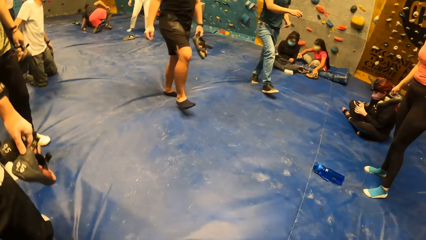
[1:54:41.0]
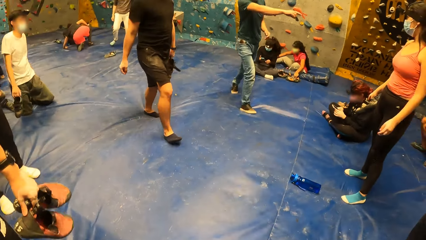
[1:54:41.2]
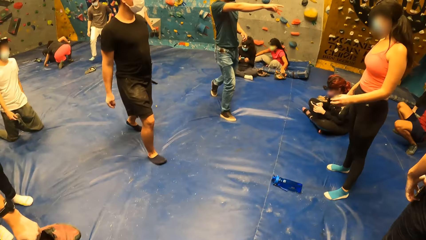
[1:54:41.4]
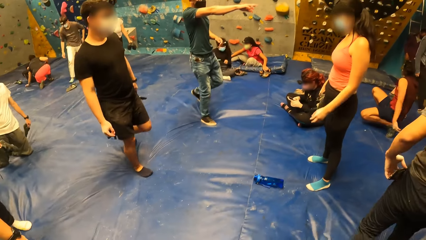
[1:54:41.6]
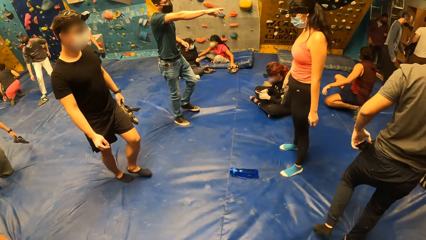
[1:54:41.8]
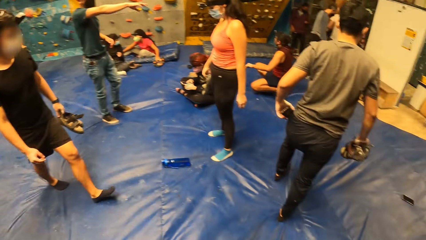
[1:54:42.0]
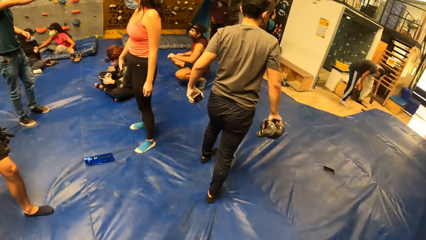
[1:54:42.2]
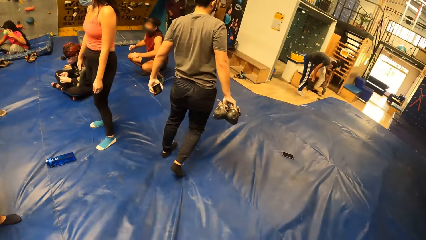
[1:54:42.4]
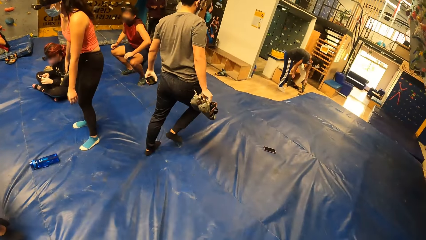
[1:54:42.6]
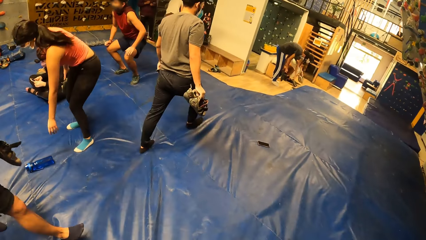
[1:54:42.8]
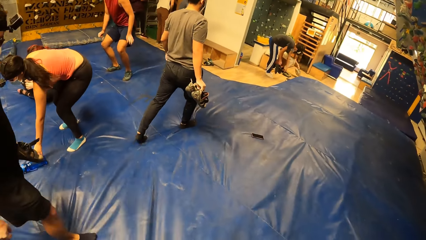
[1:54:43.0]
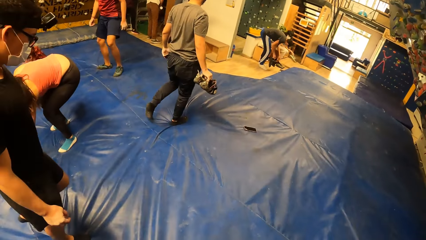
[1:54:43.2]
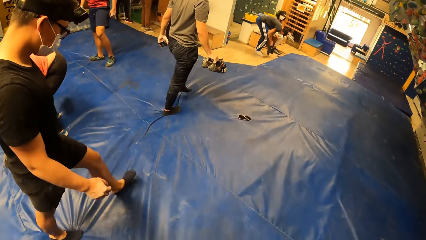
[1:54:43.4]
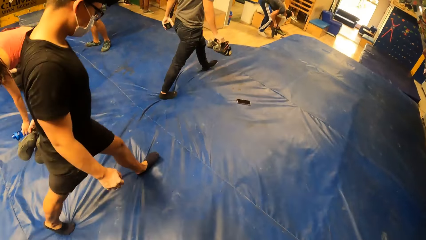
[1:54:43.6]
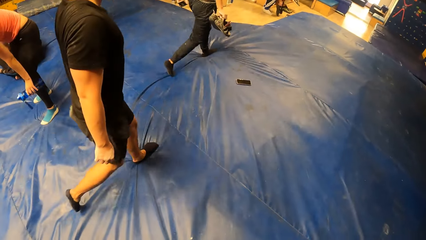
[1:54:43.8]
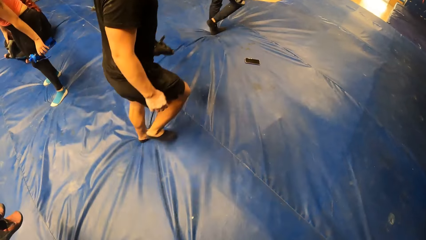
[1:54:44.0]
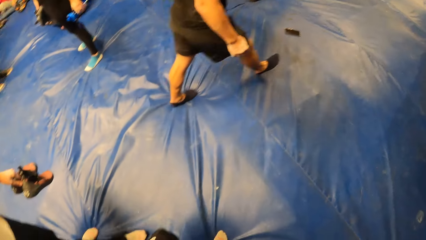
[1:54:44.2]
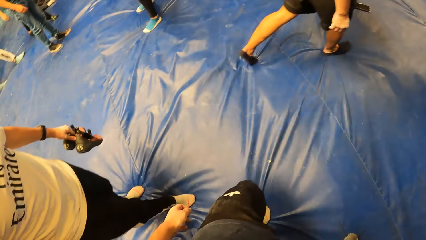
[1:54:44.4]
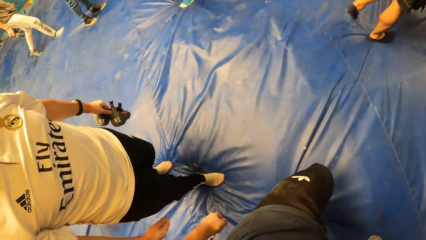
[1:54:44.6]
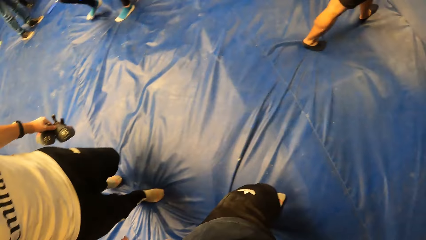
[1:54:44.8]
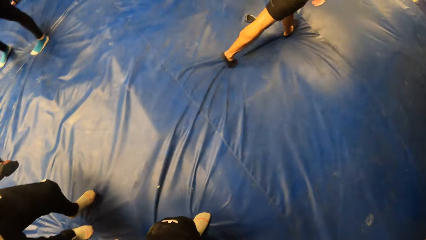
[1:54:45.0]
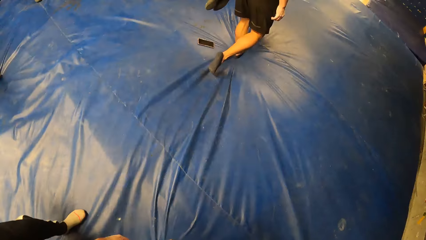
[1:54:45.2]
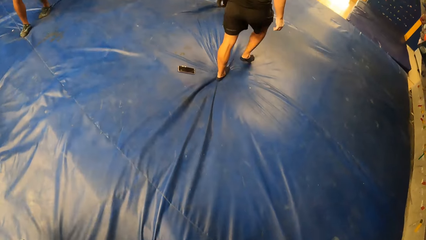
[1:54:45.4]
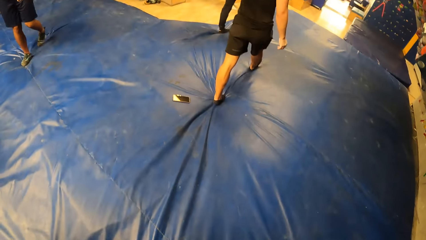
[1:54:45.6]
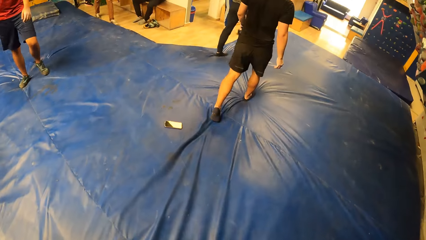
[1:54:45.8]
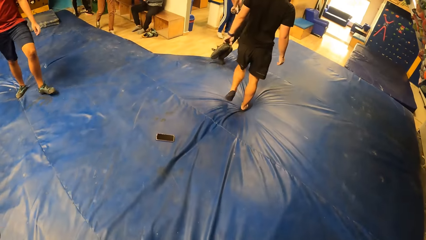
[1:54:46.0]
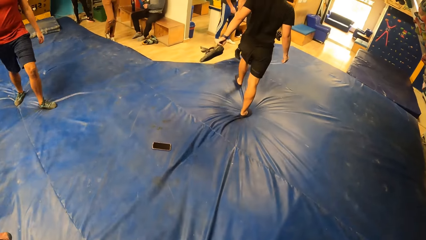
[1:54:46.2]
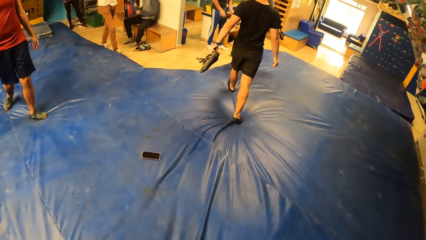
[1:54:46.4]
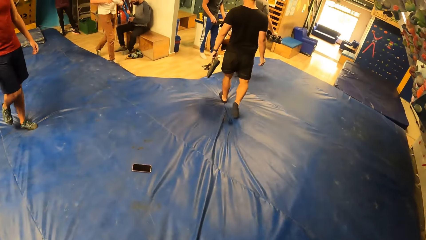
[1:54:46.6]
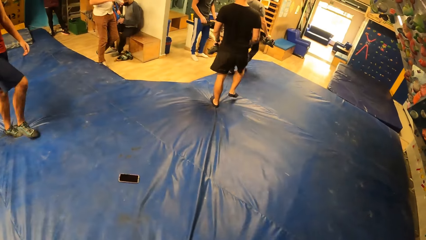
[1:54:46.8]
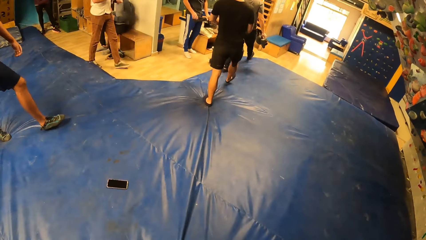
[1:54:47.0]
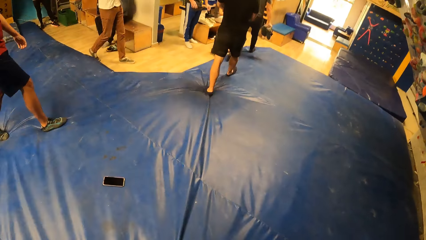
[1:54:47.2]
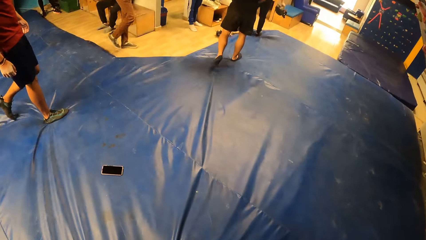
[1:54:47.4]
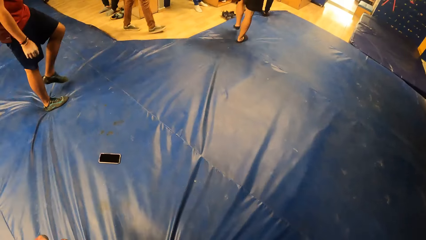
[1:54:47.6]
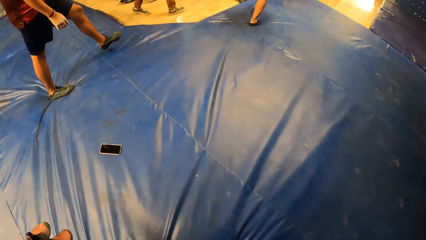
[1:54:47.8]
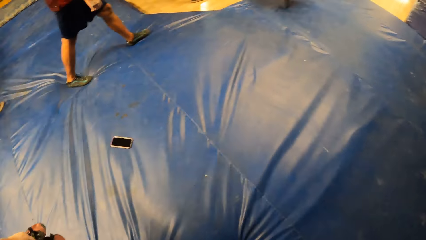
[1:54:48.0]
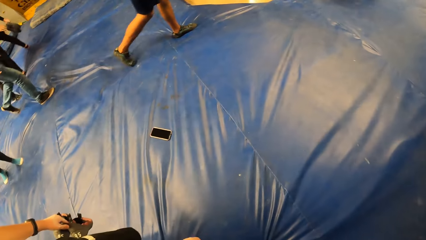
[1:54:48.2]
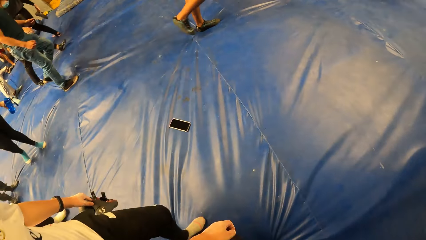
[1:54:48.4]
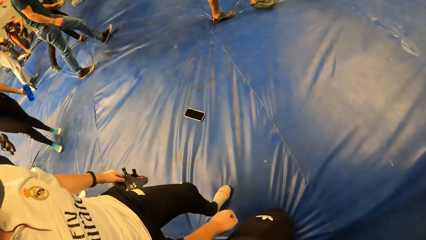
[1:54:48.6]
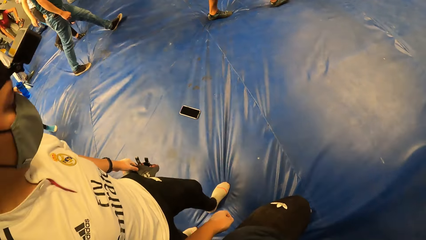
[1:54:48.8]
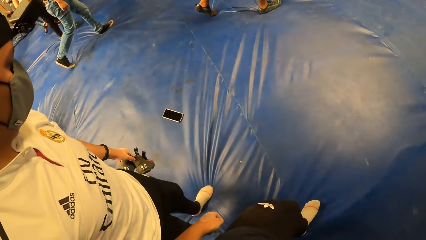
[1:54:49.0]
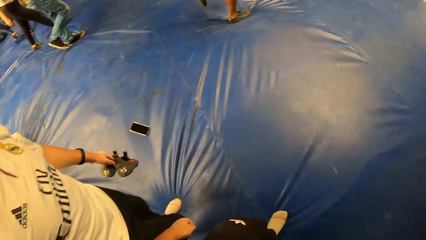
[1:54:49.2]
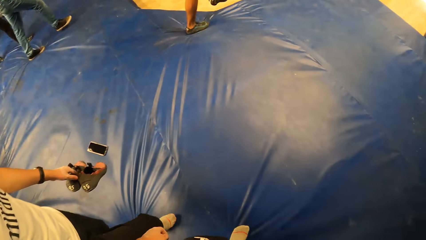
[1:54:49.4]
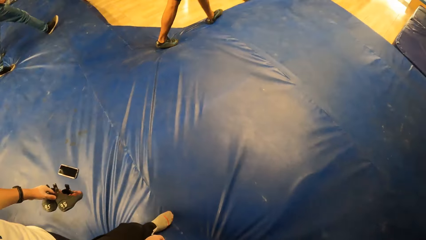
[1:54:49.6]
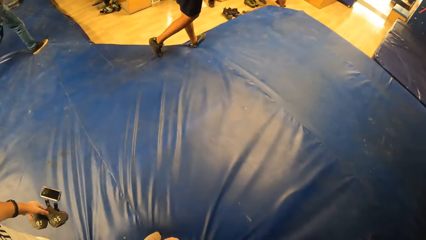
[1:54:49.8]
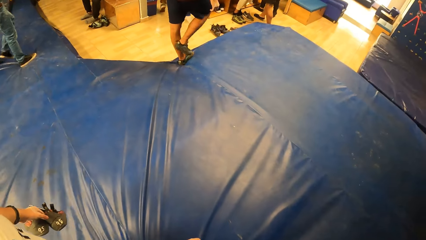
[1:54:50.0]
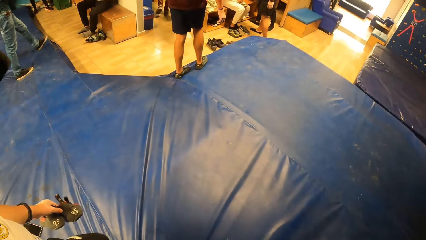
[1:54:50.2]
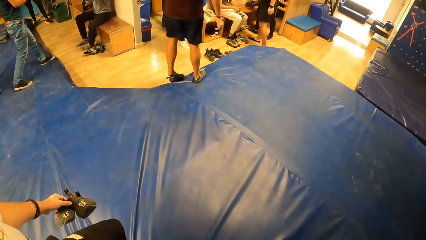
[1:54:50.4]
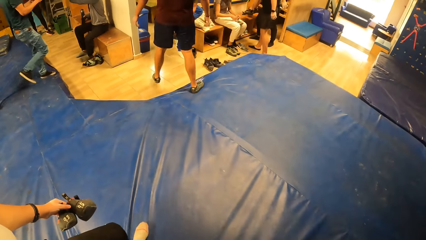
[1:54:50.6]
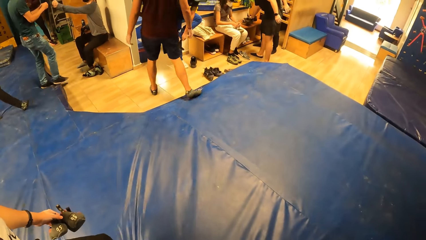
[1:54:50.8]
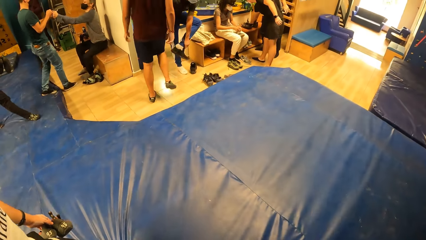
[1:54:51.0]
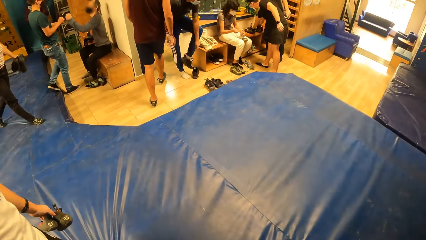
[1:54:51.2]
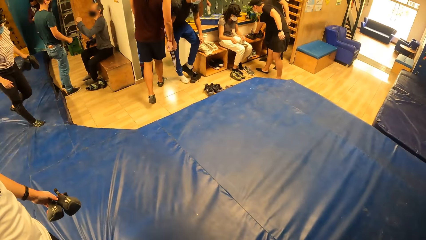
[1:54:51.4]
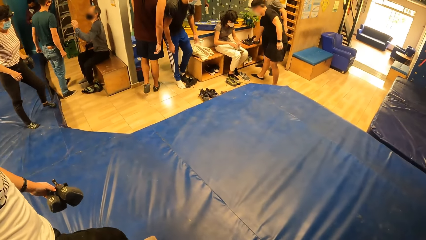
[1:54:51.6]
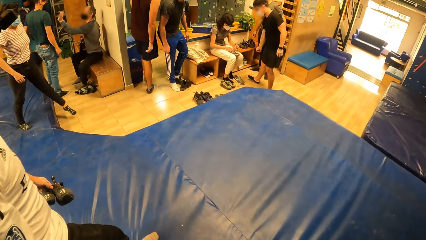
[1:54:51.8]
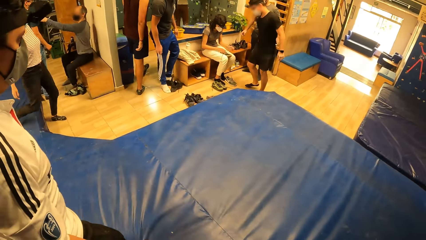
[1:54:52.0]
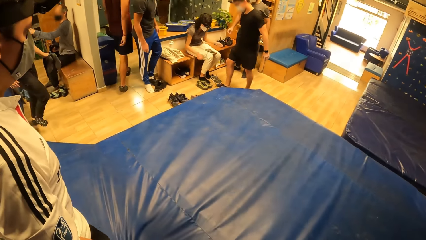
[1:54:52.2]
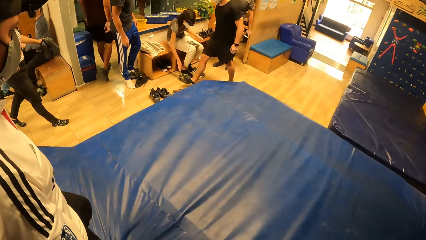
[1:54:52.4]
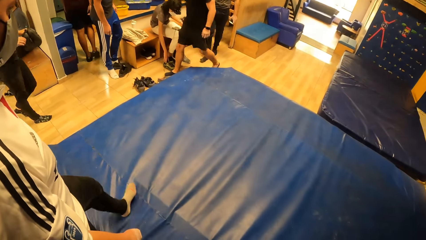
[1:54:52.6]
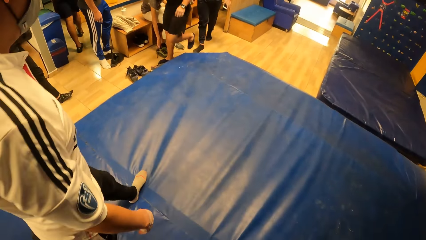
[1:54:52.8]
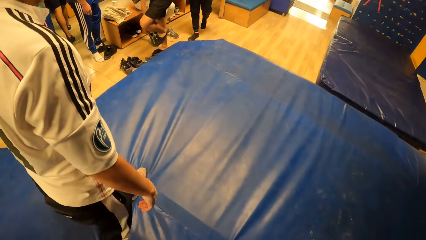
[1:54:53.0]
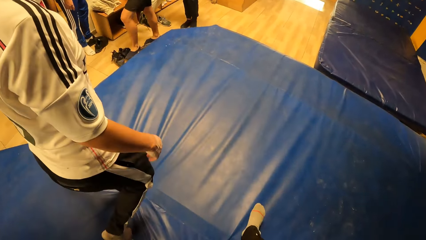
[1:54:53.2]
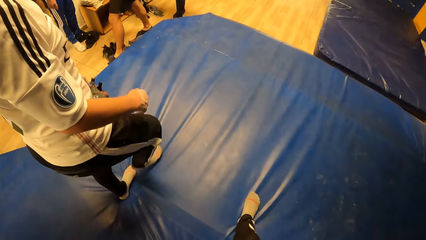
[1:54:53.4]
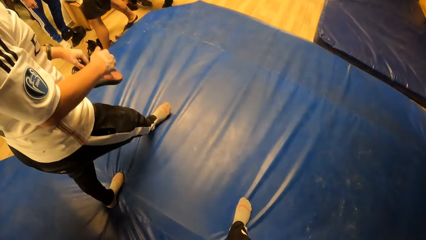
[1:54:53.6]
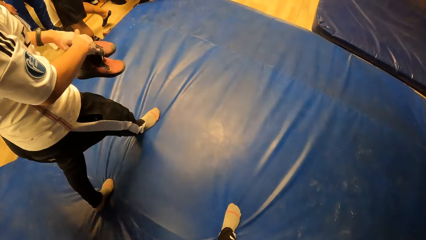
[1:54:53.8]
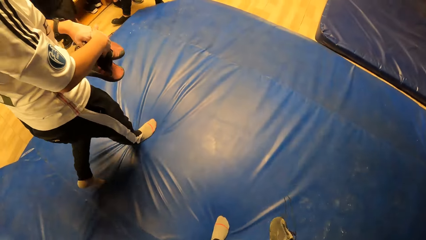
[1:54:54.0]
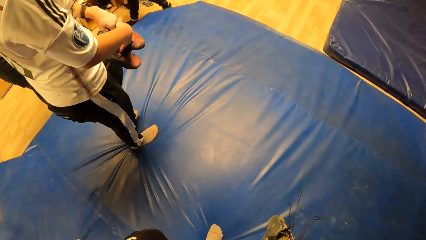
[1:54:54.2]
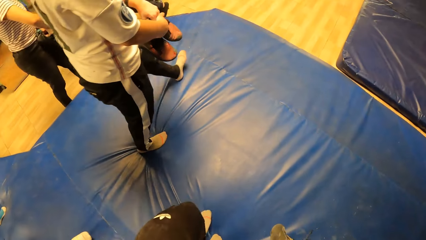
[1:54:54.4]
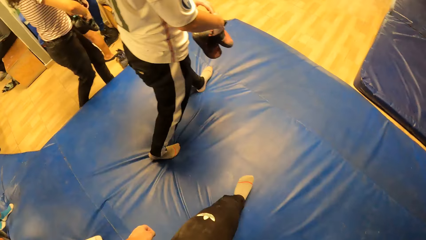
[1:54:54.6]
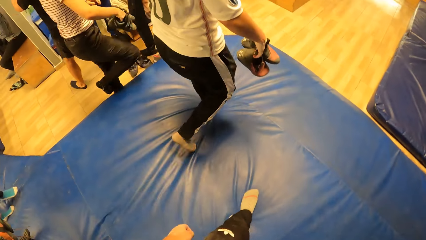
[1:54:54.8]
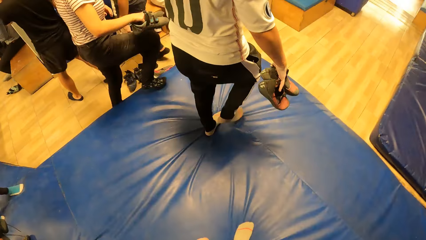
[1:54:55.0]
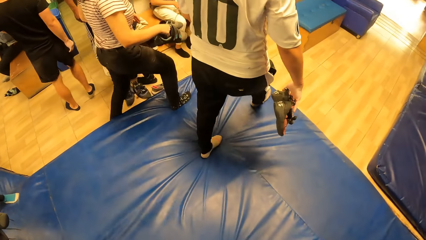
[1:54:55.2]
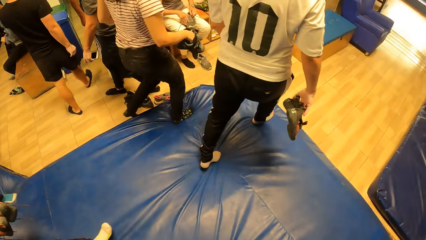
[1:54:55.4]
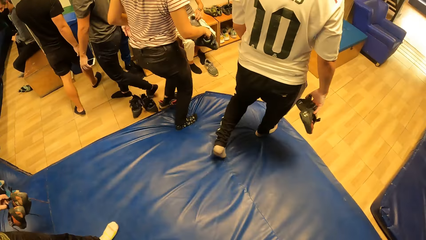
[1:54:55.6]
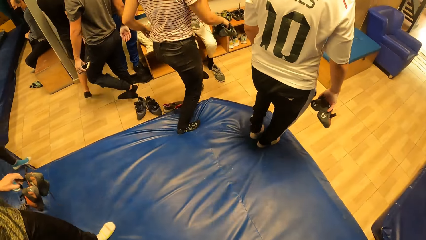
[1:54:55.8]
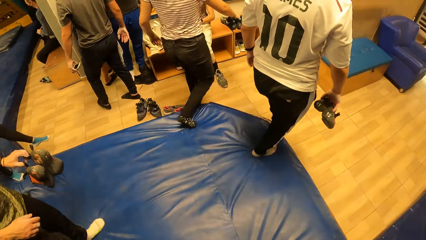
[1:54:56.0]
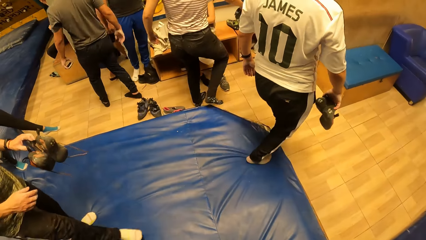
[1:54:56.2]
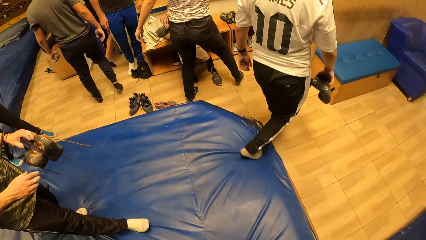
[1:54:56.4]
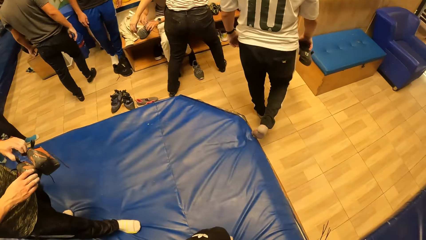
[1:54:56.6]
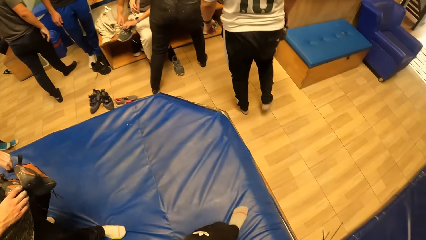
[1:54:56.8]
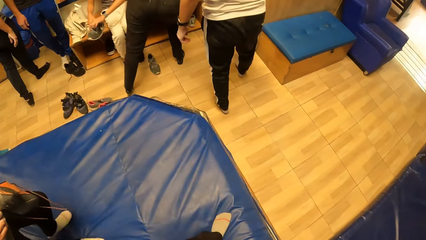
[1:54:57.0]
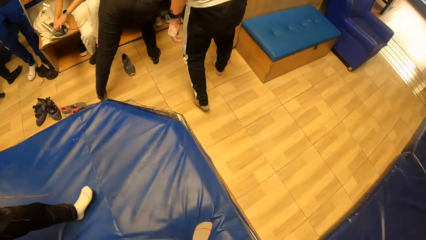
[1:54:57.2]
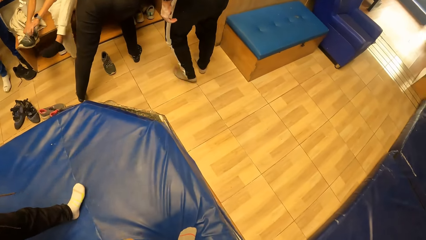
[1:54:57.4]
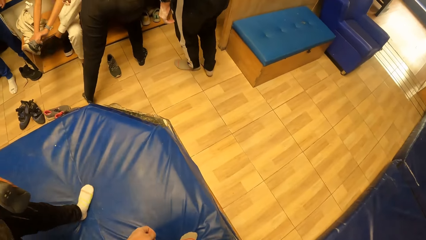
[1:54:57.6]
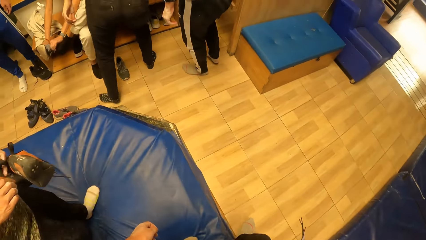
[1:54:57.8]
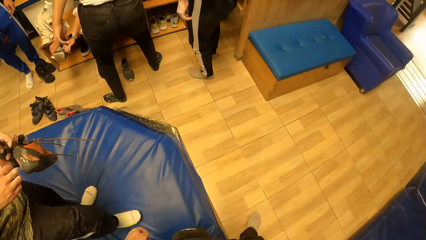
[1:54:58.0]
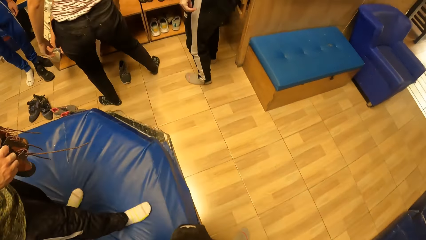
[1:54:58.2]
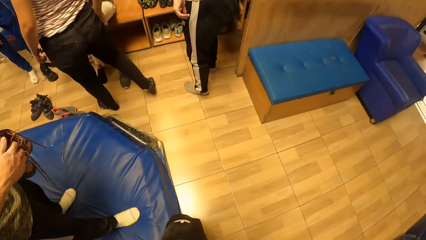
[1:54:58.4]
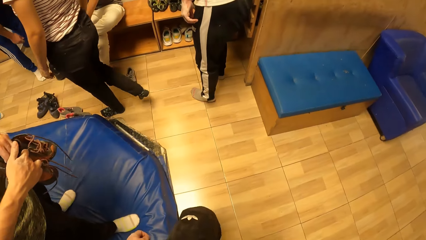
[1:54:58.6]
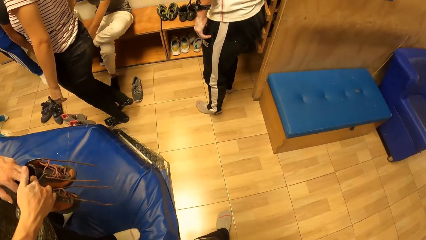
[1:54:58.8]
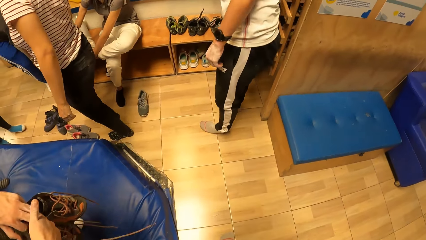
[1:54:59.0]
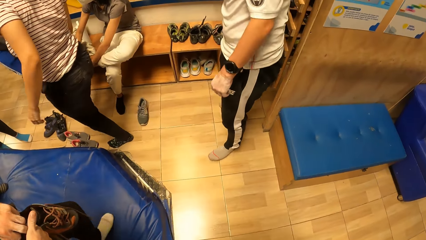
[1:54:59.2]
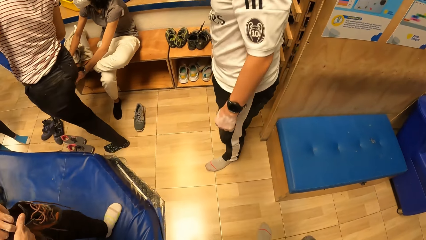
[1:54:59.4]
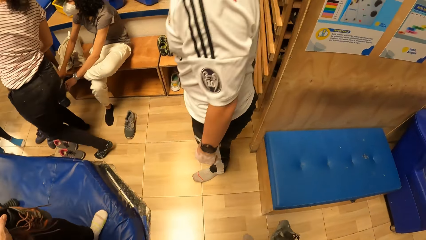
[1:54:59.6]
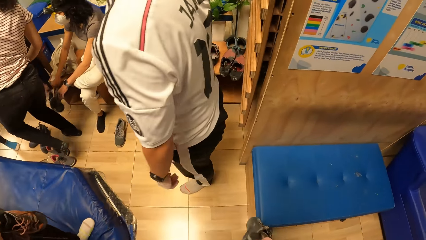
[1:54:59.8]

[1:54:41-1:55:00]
A person walks around. A man walks around. The camera wearer walks around. The man passes the pair of shoes from his left hand to his right hand. He drops the pair of shoes on a shelf with his right hand. Another person puts shoes on the rack.
